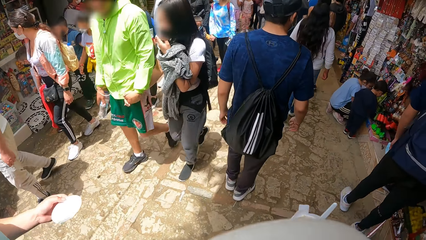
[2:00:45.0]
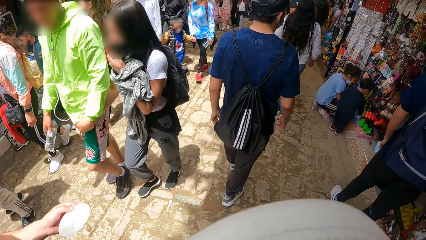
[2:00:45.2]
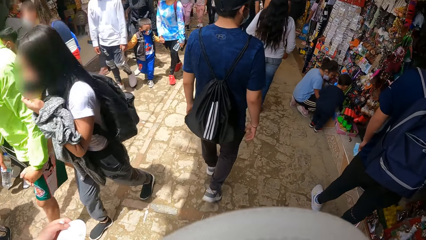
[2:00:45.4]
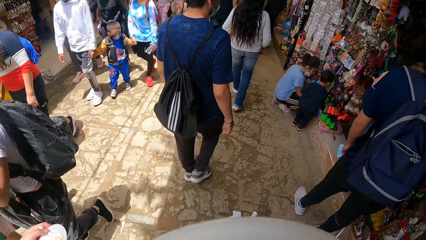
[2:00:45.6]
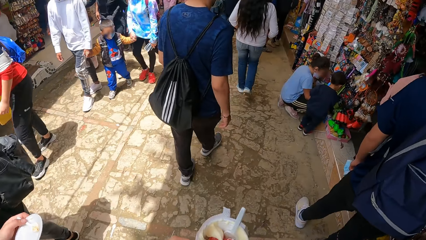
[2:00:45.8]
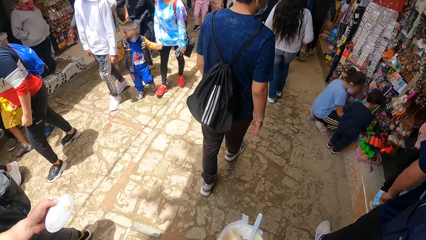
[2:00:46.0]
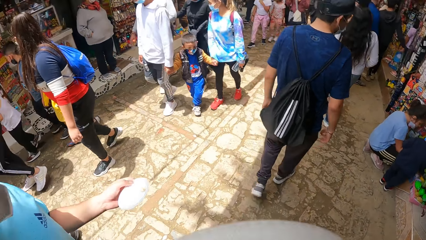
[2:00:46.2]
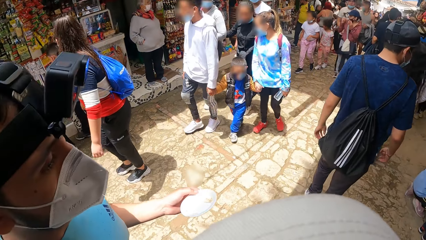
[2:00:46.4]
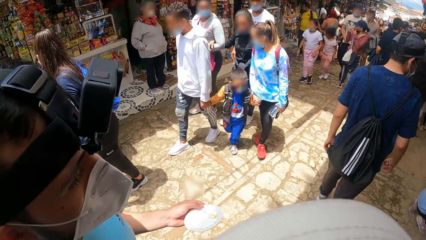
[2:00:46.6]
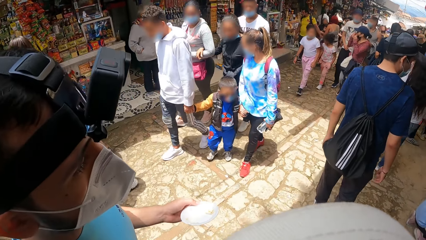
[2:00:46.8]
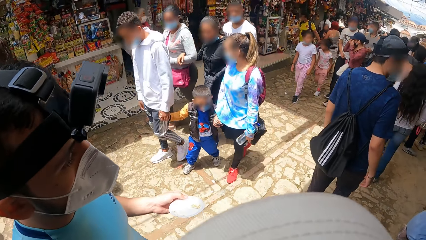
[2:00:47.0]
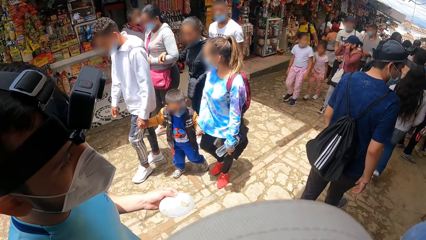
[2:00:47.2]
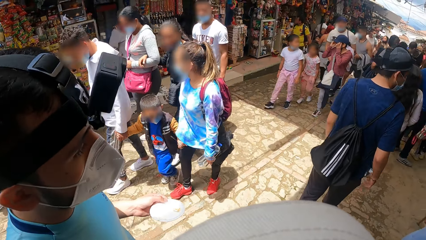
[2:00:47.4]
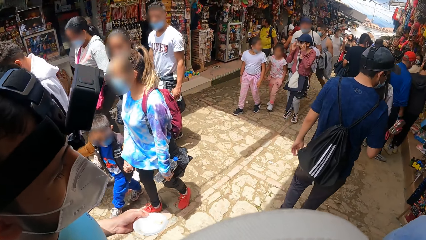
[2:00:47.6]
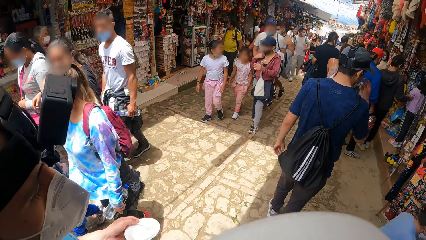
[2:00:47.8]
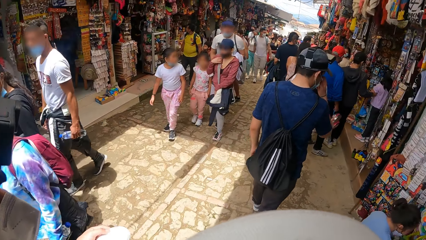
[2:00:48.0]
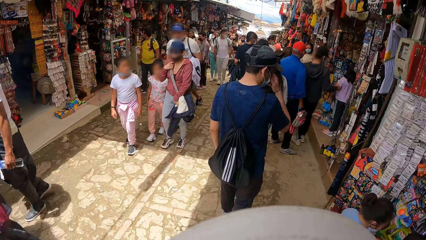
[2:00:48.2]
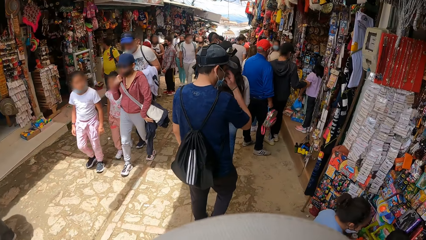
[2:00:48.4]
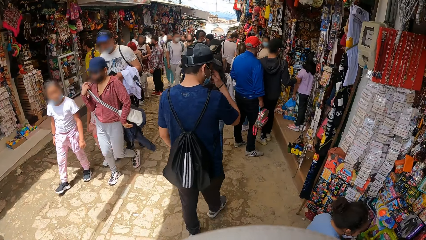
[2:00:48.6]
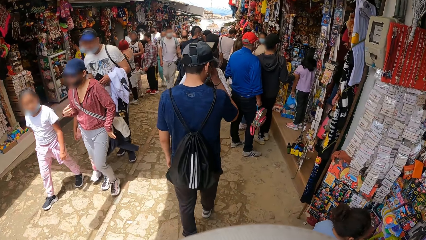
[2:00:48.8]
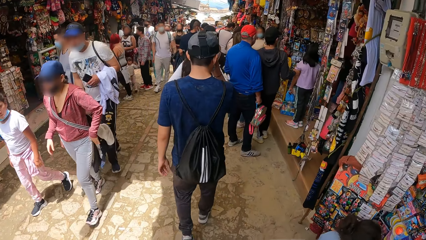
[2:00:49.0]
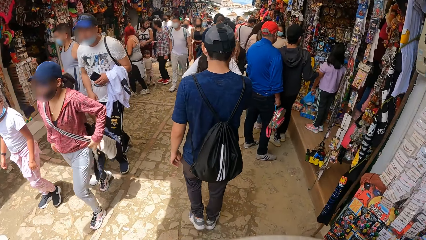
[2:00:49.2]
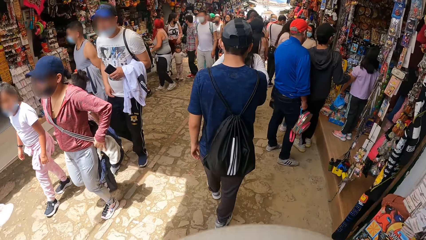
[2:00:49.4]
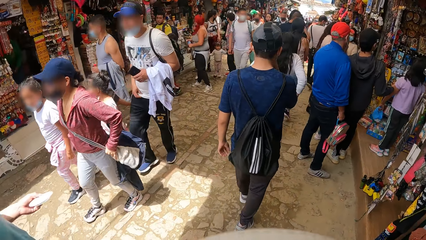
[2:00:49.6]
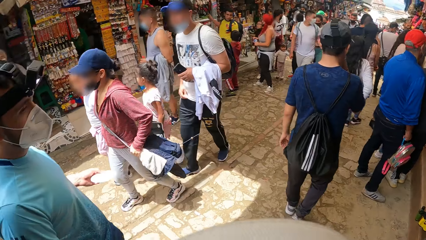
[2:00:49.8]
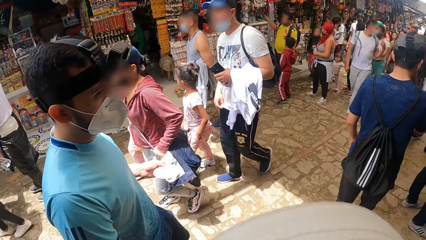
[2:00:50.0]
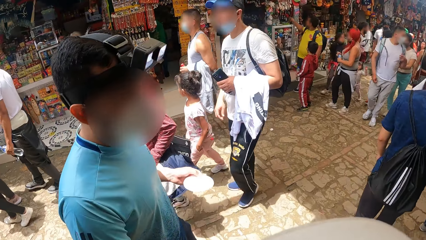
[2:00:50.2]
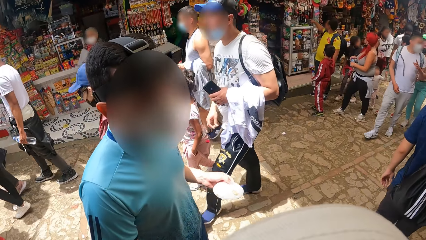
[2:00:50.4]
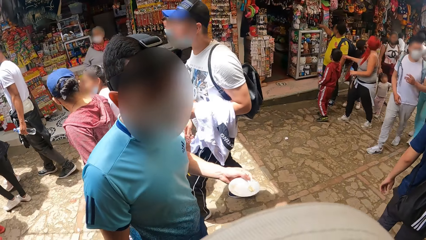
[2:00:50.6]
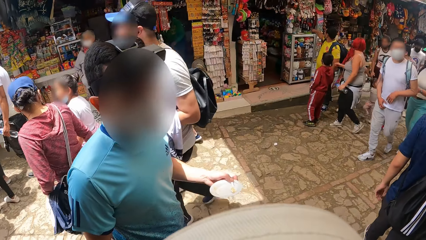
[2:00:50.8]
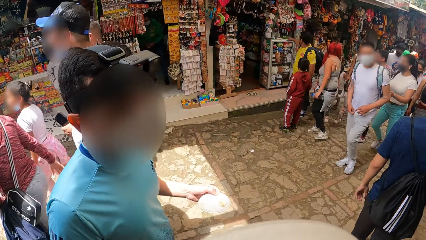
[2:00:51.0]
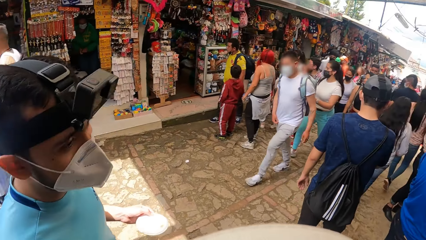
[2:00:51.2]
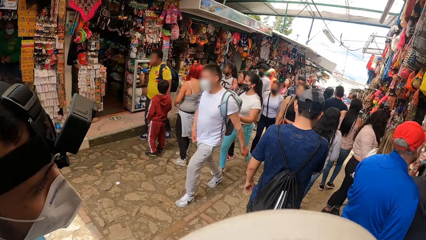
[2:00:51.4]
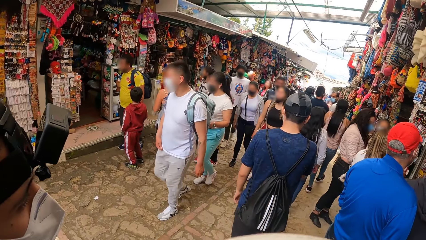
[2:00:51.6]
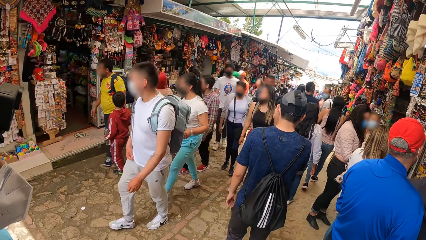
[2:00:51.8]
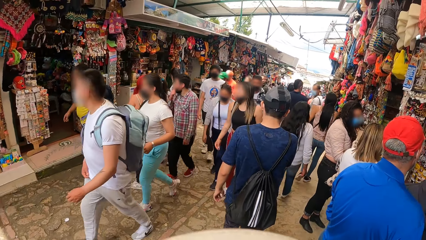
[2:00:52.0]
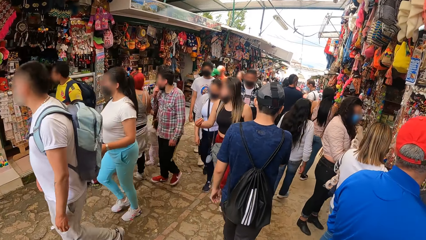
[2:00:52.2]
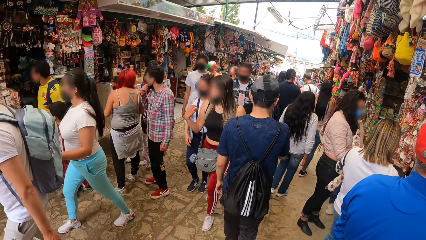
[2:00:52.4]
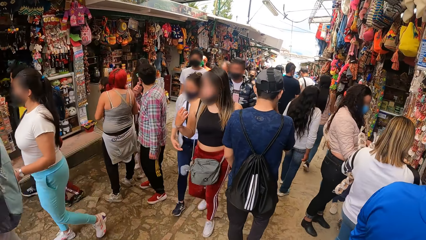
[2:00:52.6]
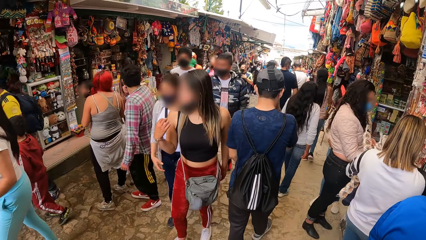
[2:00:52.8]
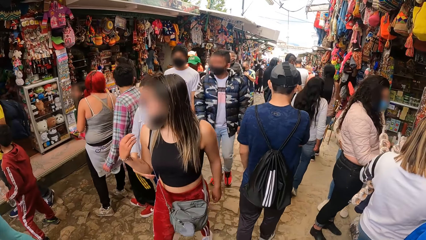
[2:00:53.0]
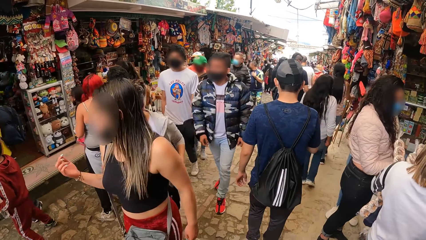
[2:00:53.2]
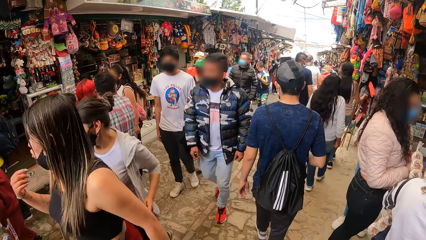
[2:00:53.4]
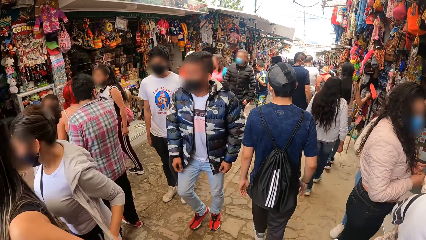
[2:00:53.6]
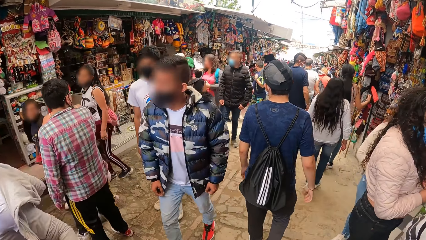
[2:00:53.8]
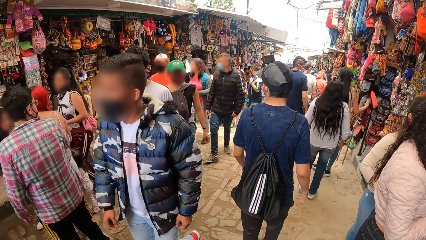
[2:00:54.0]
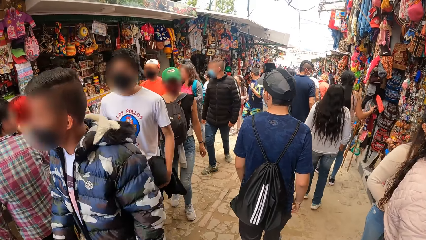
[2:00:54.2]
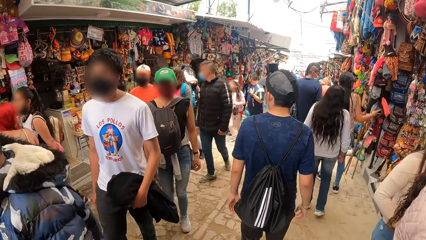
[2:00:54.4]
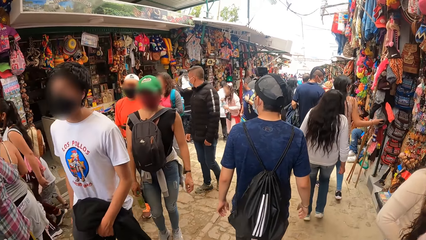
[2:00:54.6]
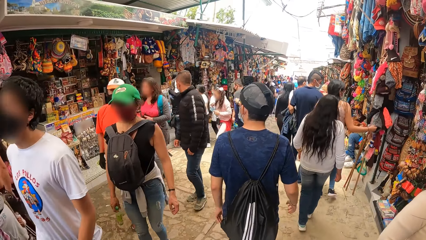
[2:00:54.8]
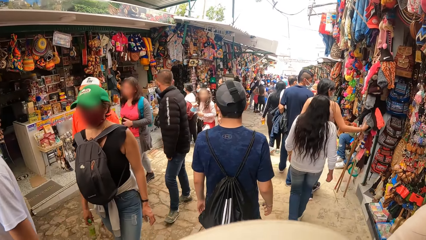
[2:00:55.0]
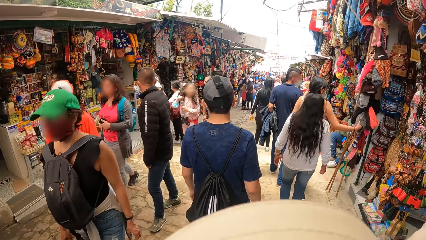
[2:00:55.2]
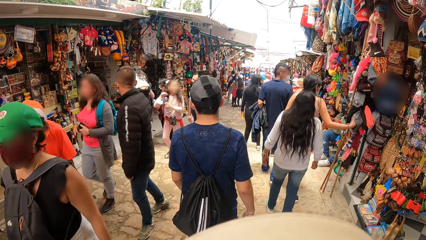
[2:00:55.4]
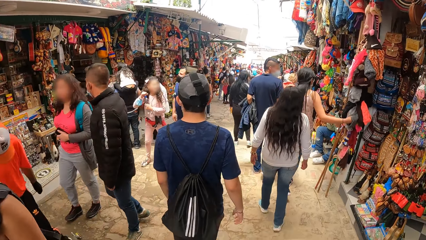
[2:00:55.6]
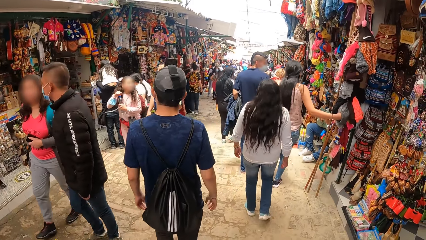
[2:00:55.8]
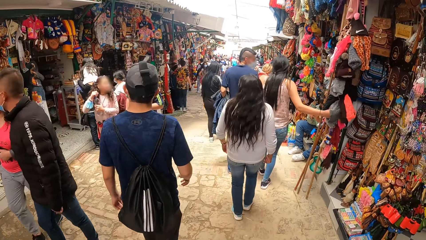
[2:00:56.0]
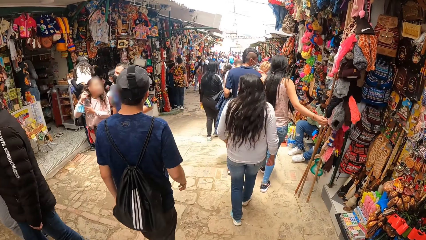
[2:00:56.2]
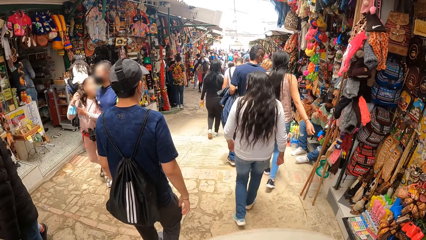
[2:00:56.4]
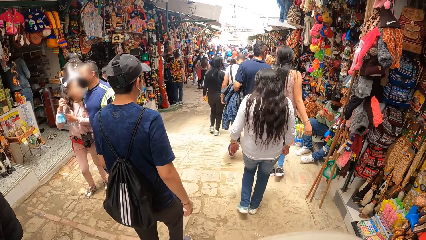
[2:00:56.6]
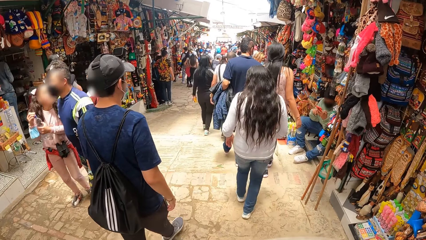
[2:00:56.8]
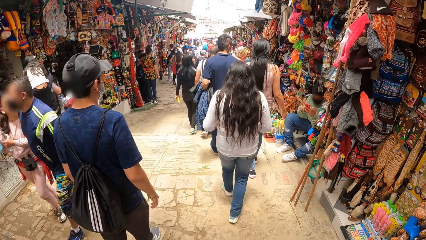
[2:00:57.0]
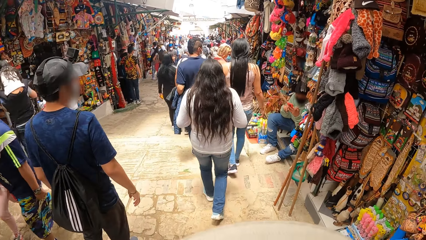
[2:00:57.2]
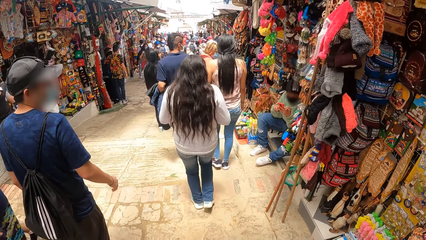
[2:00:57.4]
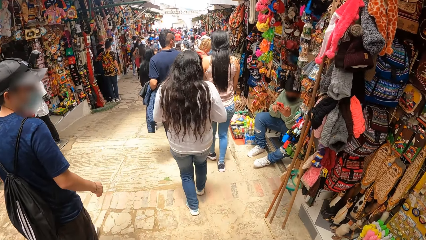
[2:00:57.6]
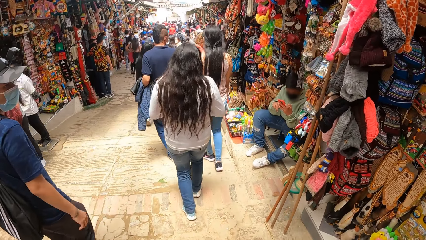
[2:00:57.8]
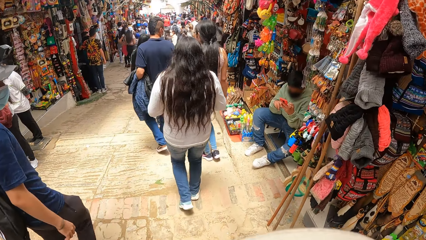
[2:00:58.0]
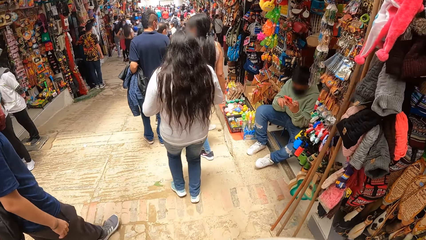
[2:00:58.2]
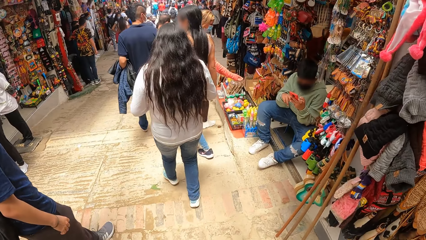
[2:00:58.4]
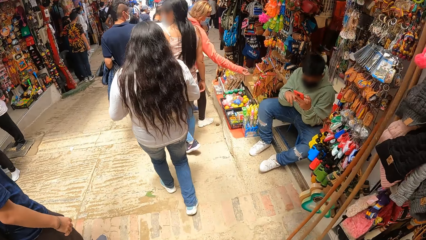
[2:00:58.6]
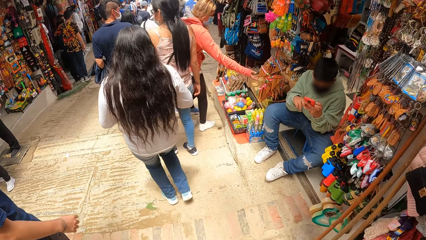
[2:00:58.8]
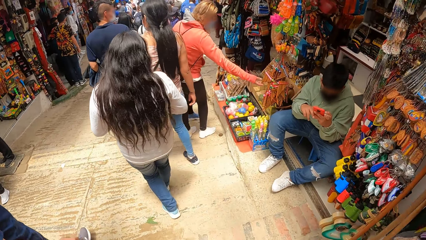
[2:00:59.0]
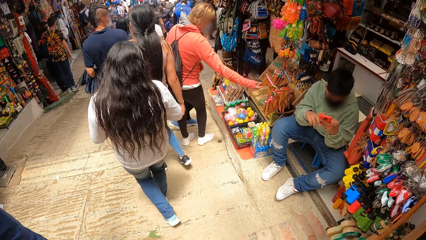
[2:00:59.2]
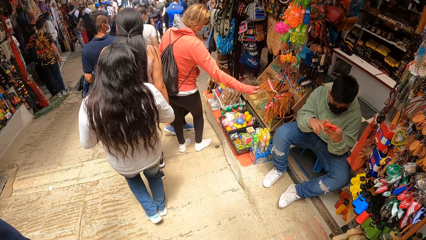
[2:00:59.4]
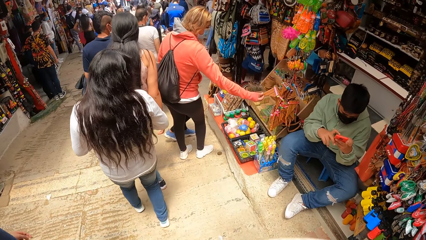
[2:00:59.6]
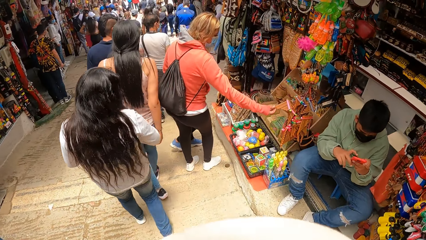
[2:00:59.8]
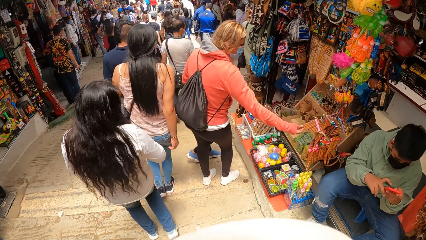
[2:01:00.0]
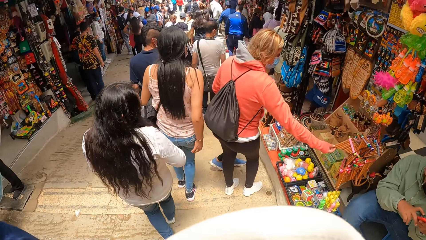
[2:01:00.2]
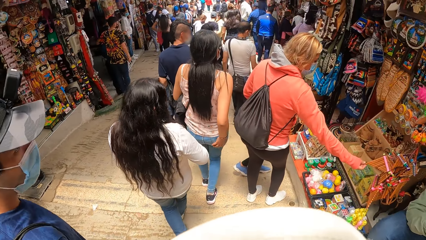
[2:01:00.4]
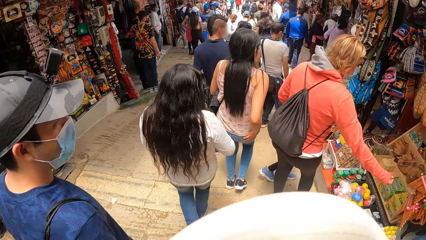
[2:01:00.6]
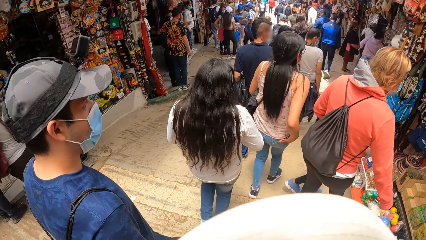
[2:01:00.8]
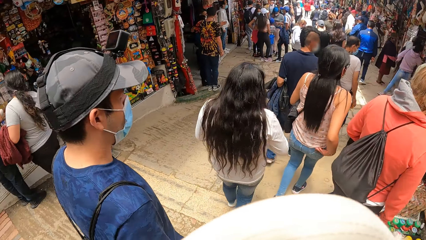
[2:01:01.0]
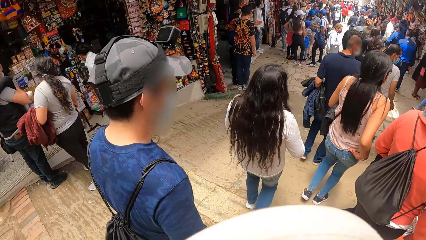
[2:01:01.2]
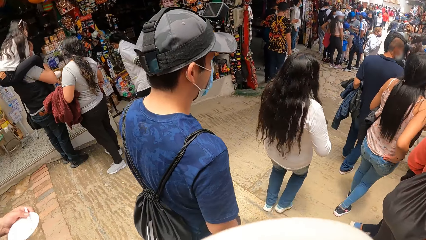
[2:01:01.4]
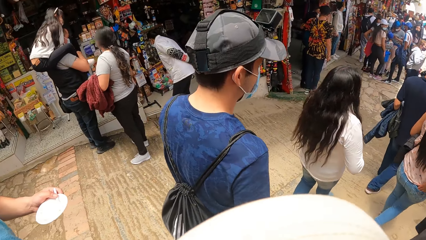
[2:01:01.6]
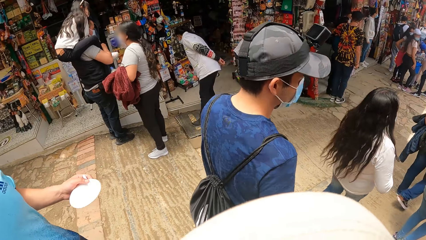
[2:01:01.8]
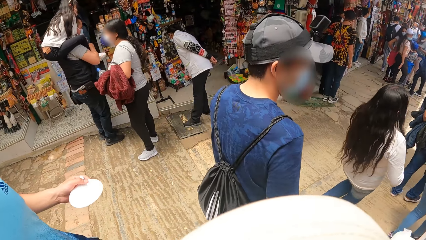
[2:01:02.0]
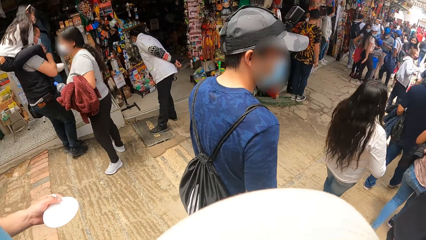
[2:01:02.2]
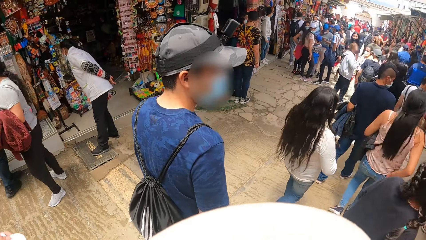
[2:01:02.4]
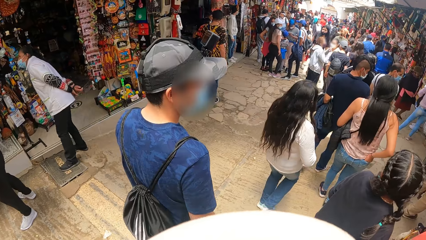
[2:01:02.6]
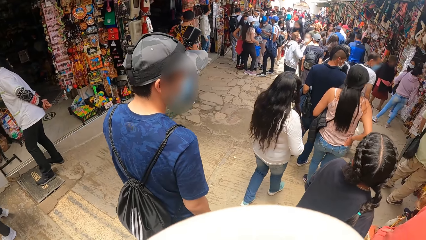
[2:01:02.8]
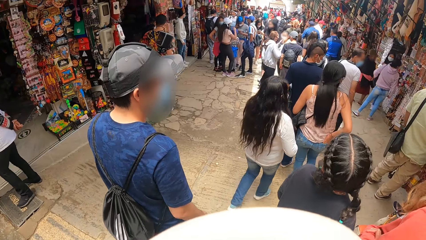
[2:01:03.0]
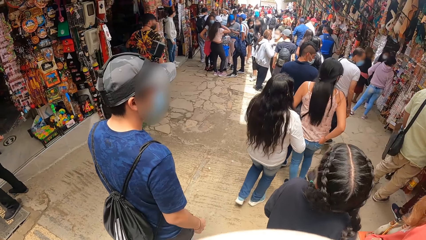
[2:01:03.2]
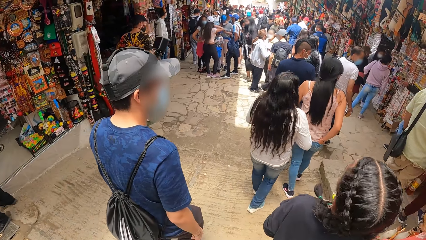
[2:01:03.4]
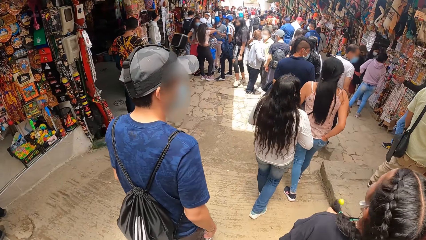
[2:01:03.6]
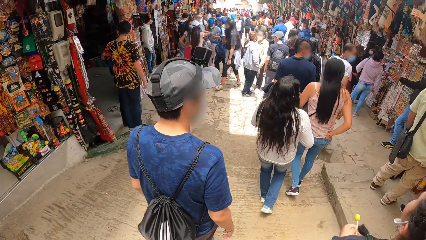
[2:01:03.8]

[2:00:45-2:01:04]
A man adjusts the facemask on his face with his right hand. A person holds a woolen cap with her right hand. Another person holds the phone.
